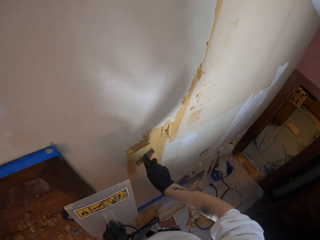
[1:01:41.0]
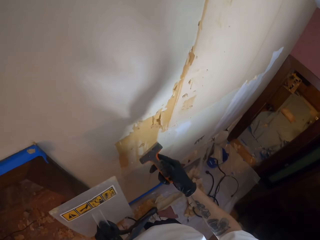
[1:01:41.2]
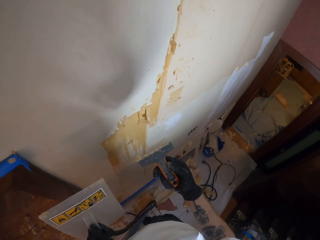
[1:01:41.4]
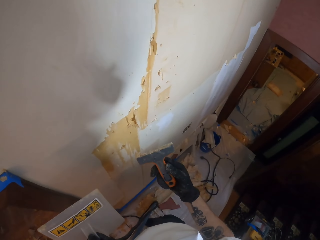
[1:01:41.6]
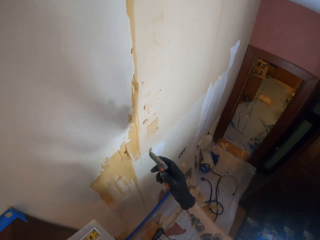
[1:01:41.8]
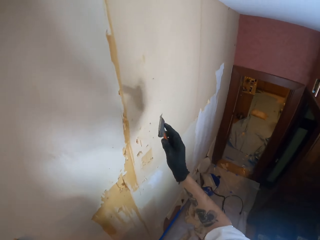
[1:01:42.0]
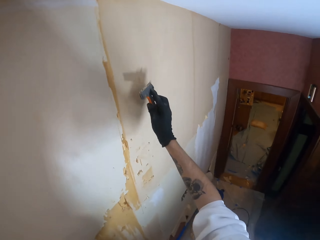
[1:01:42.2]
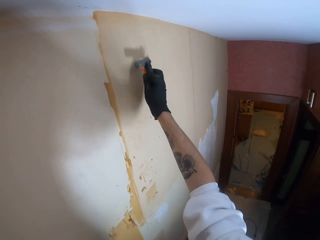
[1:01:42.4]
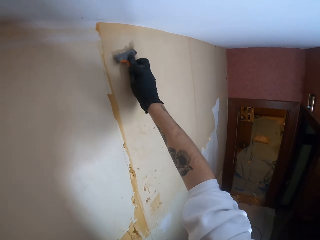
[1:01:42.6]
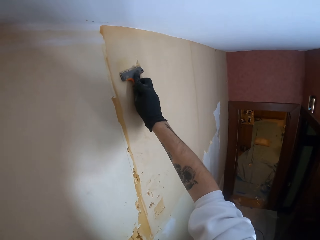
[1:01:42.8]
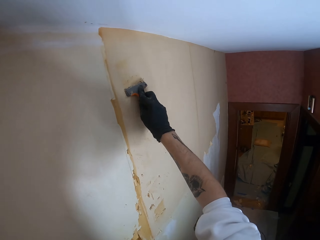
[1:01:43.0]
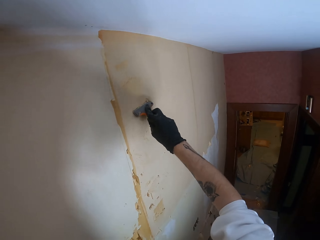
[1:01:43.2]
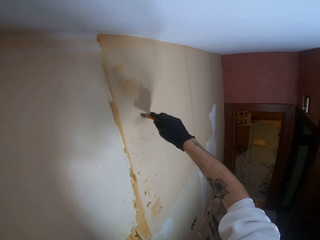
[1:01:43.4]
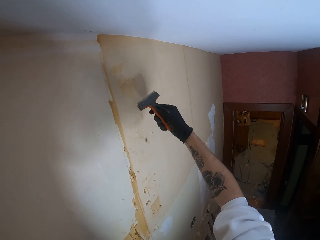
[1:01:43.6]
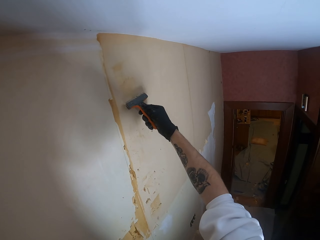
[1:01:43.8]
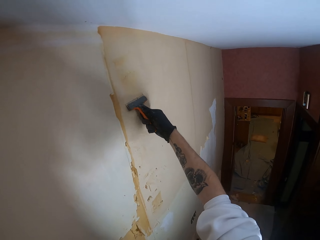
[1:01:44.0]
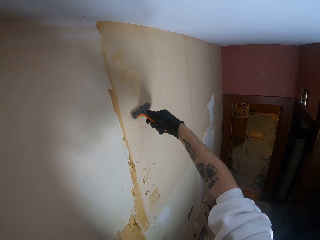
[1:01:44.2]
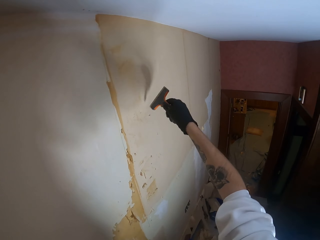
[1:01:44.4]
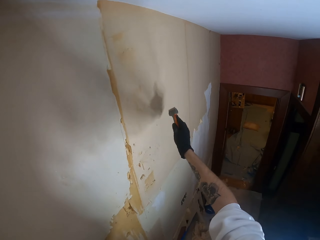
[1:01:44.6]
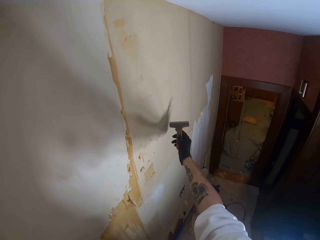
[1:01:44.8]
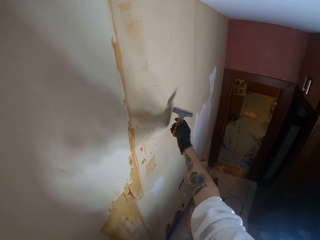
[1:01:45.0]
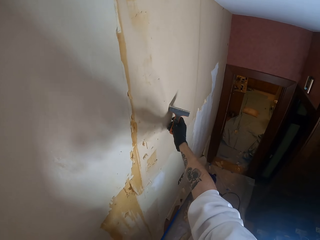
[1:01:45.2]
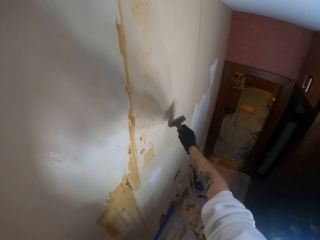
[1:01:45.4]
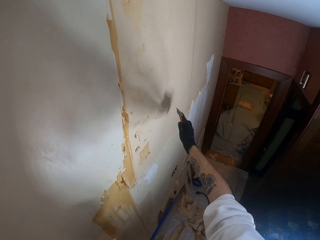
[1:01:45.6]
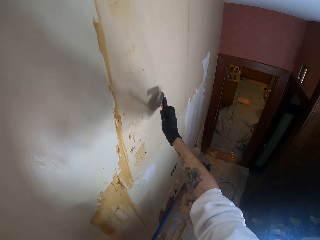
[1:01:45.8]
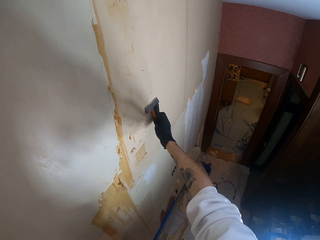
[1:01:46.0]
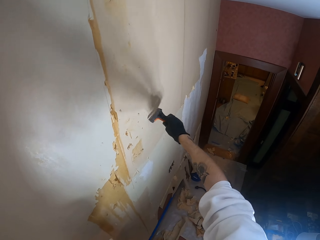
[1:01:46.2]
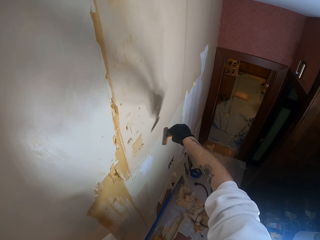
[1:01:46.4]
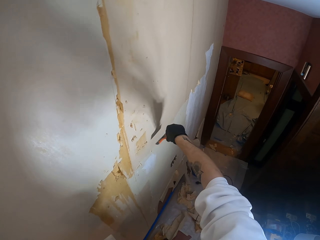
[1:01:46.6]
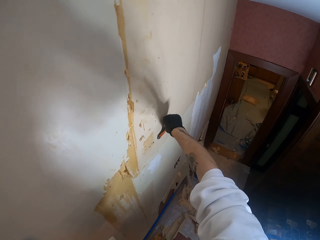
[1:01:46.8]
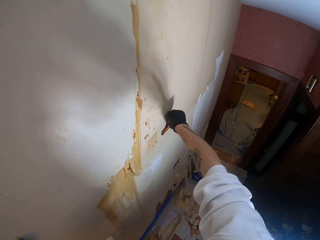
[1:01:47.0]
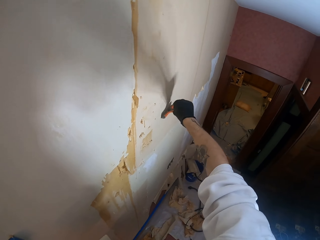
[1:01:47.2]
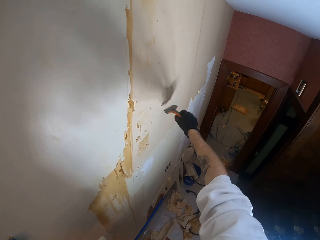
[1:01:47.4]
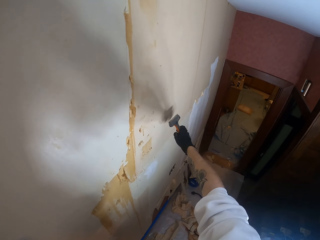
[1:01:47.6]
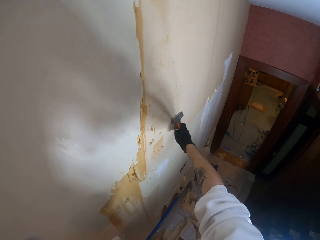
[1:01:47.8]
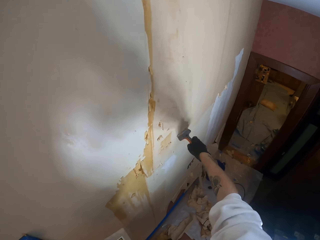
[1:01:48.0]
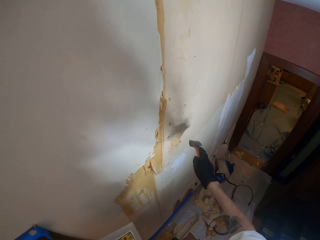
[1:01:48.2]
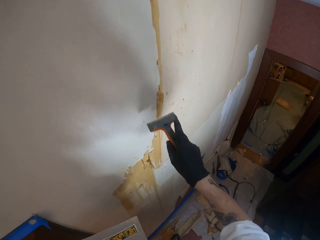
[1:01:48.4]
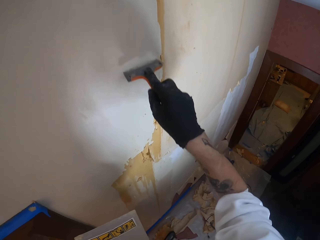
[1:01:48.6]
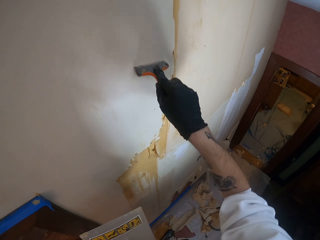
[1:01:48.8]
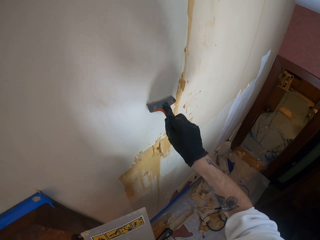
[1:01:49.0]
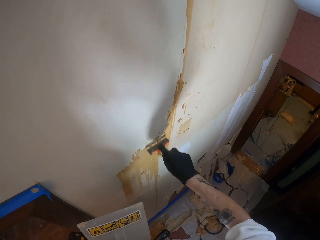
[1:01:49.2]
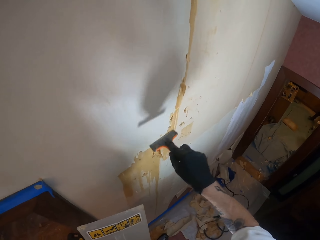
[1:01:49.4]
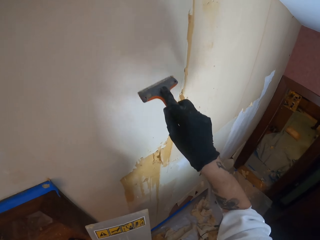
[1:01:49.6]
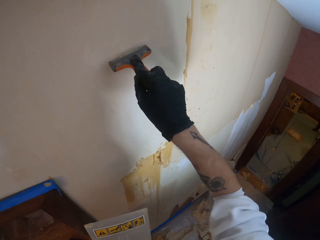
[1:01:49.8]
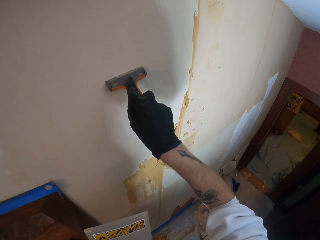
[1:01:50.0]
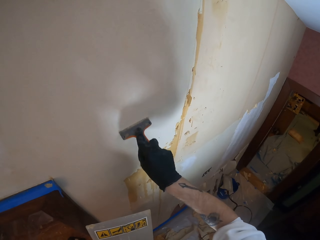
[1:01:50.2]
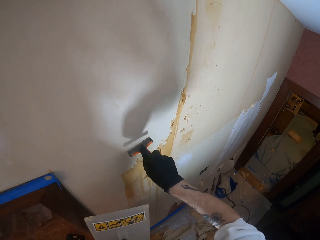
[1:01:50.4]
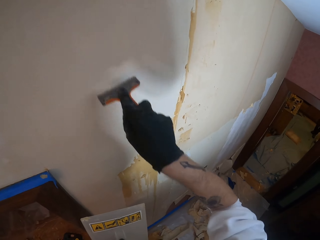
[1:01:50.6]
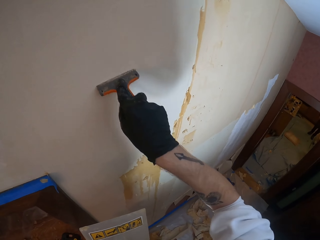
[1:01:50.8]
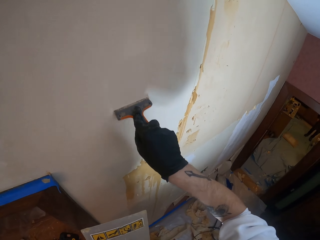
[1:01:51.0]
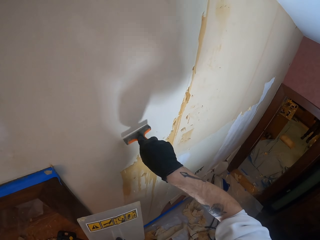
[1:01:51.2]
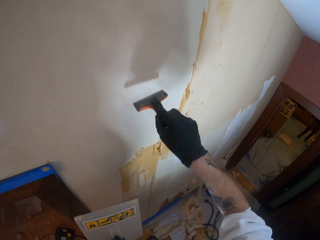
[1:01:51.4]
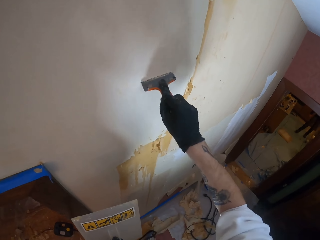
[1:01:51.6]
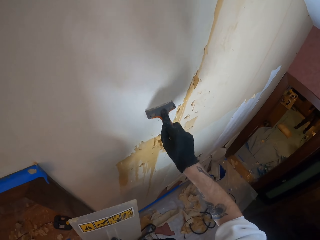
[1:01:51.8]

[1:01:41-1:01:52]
The camera wearer looks at the paint scraper. He adjusts a chisel on his hand. He wipes the paint scraper on the wall. He peels off the top coat of the wall using the paint scraper.

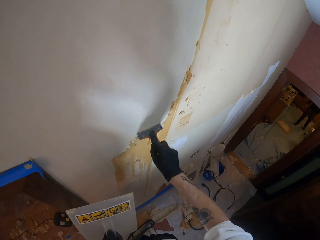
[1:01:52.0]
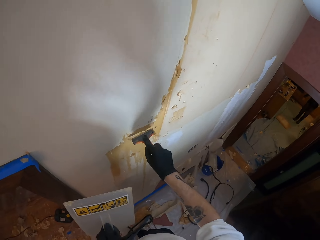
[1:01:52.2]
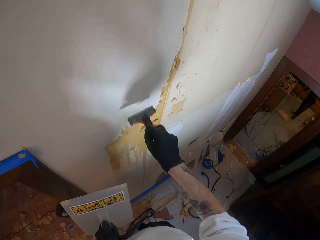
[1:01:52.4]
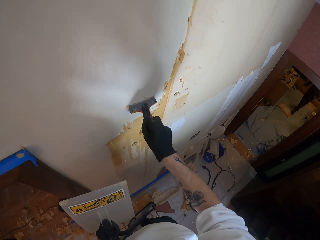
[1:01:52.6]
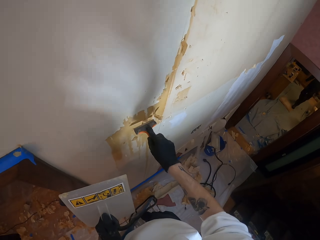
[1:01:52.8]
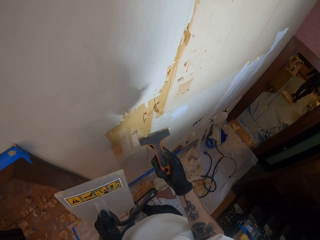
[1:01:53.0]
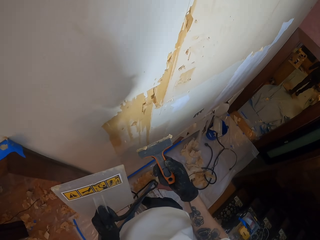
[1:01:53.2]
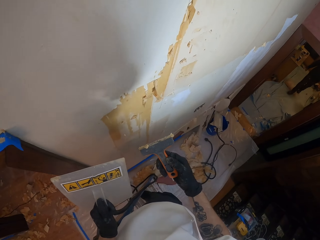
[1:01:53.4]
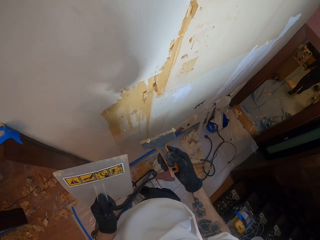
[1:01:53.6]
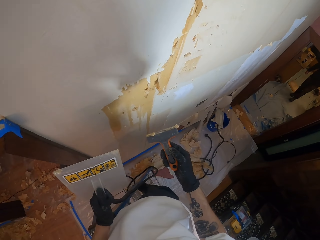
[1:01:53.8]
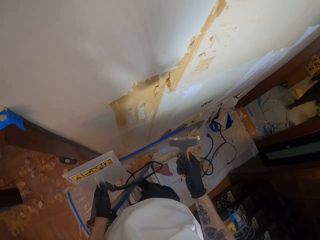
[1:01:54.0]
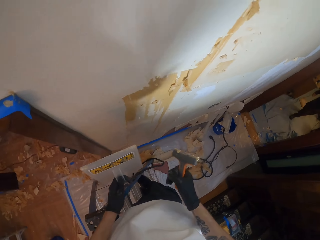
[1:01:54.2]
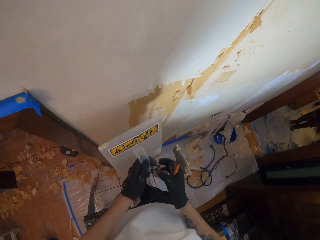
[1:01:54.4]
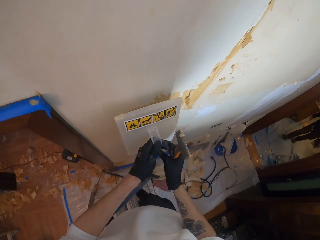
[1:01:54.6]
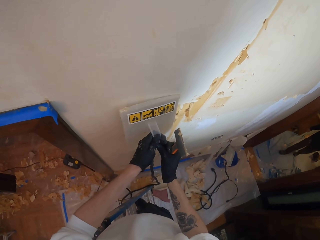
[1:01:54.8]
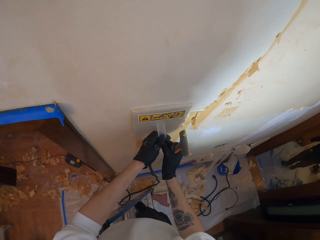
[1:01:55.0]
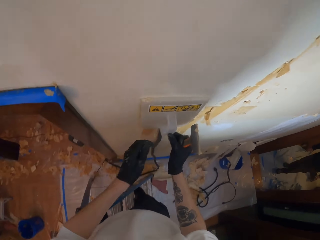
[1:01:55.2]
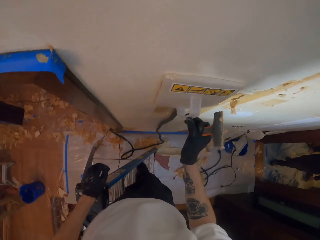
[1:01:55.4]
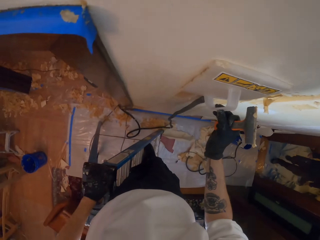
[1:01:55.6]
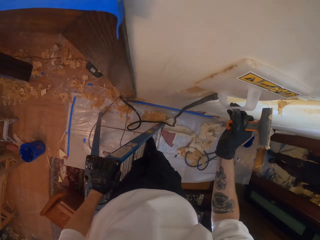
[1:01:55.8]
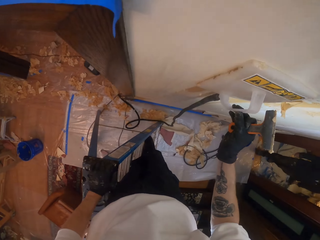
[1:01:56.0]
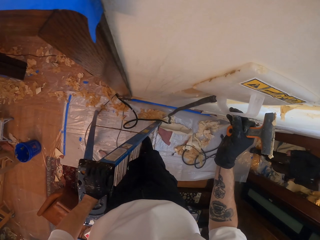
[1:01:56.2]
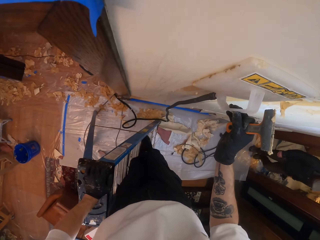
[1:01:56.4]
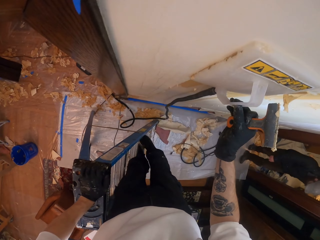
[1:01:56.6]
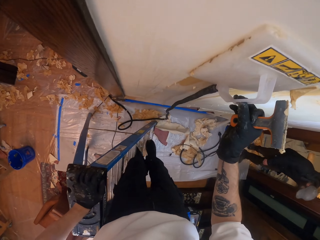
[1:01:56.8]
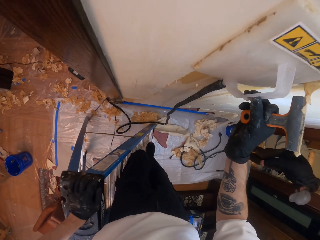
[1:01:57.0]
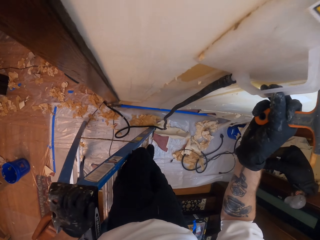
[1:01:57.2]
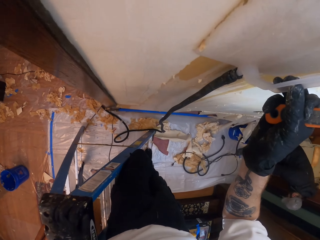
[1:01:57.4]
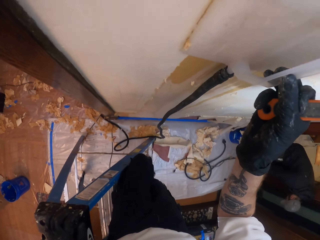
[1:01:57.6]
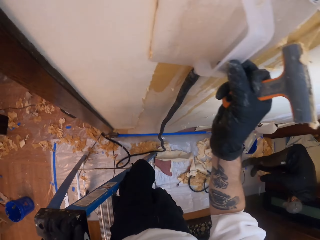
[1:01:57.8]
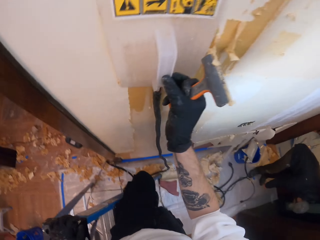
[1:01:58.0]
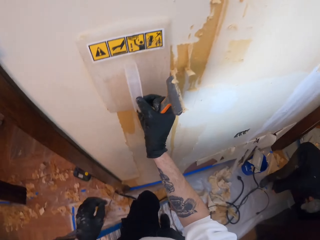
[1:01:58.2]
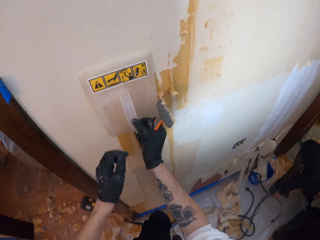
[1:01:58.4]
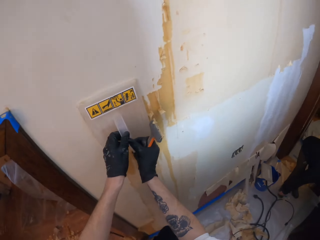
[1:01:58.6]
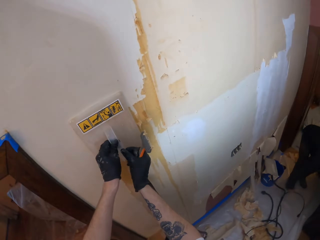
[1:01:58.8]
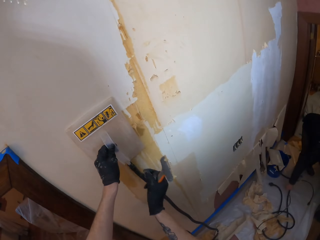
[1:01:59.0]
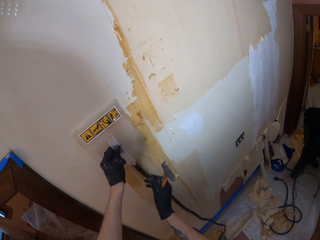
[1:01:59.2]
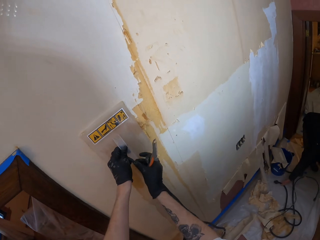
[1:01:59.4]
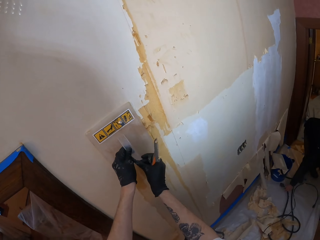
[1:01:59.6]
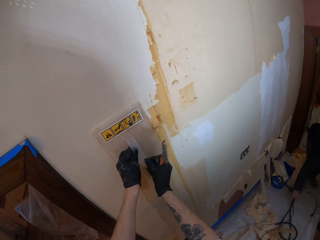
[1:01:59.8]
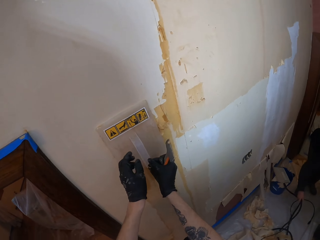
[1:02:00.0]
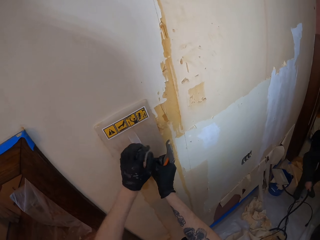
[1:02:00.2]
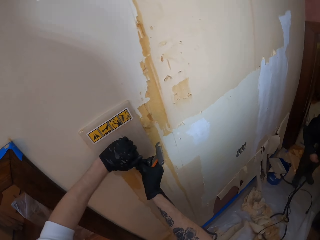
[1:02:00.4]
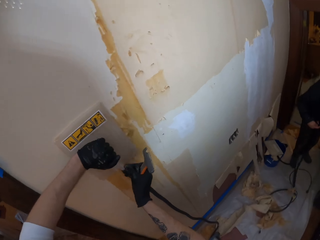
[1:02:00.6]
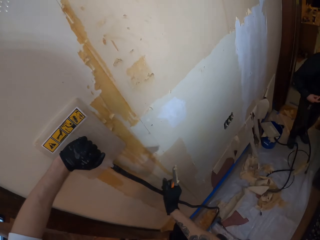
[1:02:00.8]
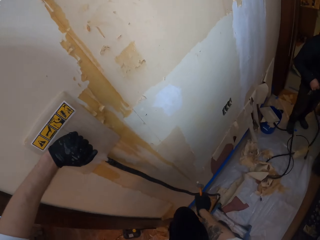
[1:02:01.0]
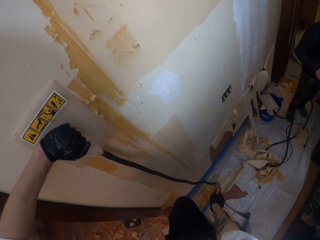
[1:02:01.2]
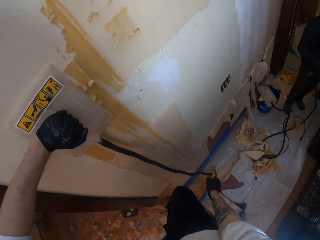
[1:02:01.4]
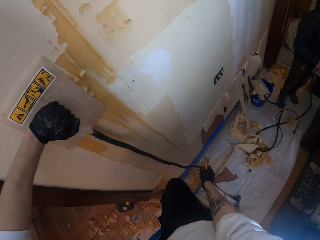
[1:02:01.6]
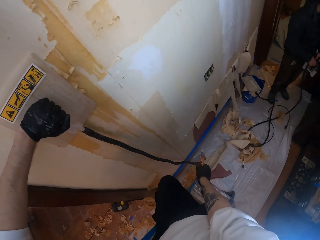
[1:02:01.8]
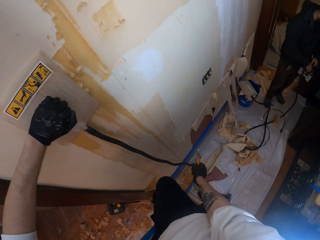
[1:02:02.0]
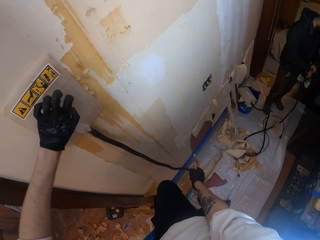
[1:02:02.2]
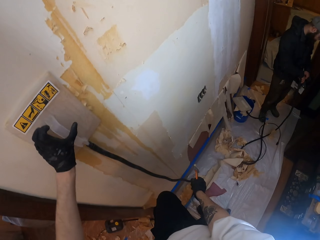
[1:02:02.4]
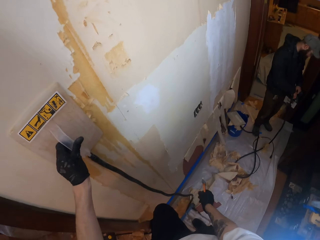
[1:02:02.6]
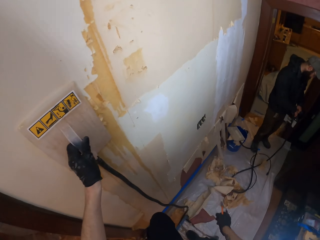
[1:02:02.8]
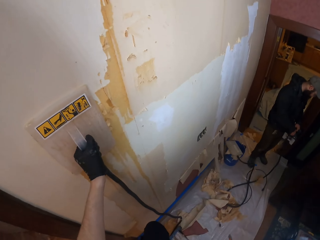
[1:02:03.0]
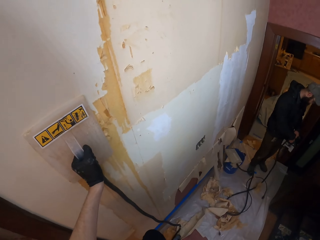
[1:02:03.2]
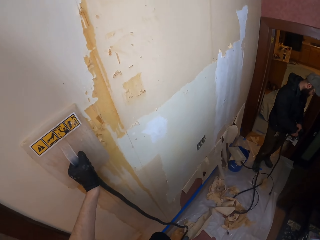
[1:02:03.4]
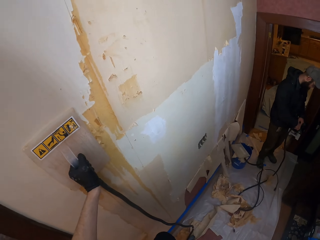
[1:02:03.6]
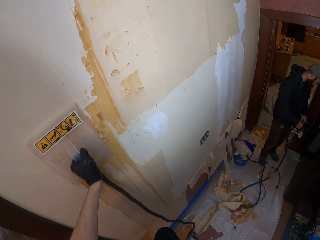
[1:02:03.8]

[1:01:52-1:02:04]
The camera wearer looks at the paint scraper. He adjusts a chisel on his hand. He places a wall leveling tool on the wall. He adjusts a sander on the wall. He puts his left hand on a ladder and climbs down the ladder. He holds the wall leveling tool with the left hand. He adjusts the sander on the wall. He looks down. He looks around a room.
